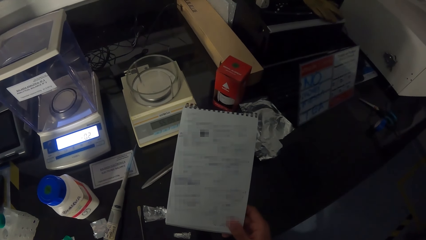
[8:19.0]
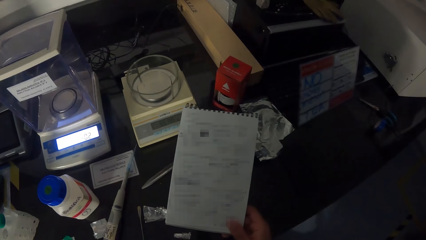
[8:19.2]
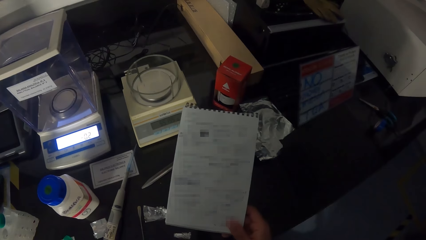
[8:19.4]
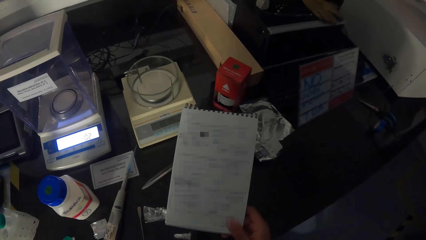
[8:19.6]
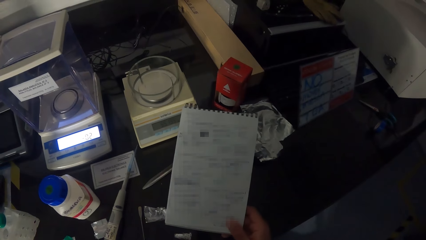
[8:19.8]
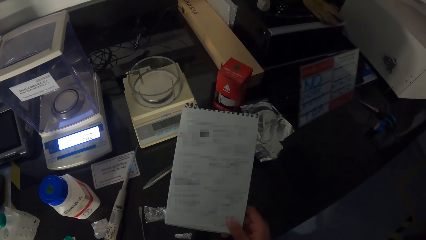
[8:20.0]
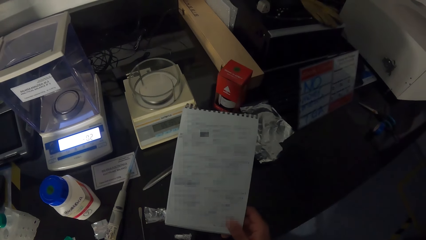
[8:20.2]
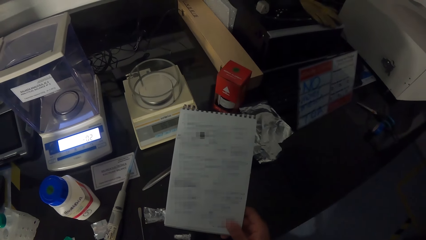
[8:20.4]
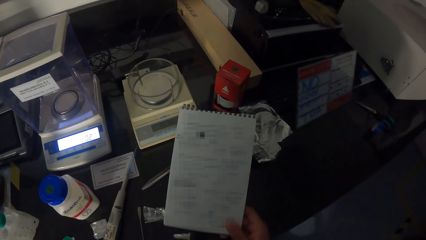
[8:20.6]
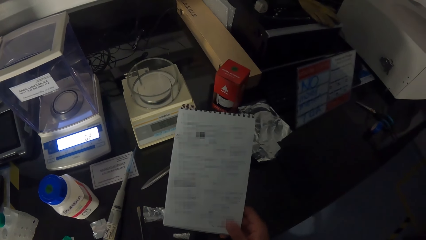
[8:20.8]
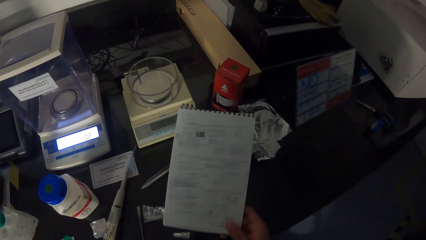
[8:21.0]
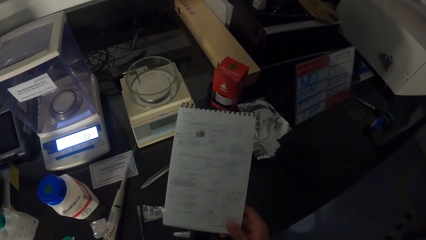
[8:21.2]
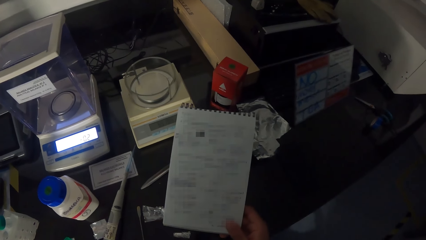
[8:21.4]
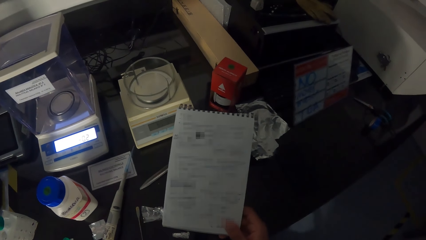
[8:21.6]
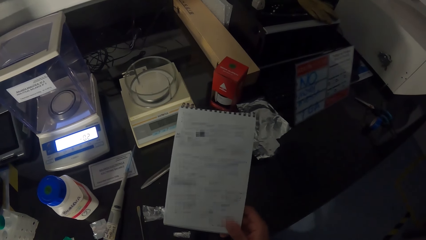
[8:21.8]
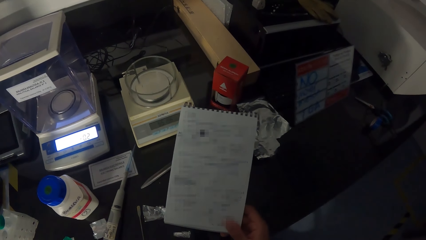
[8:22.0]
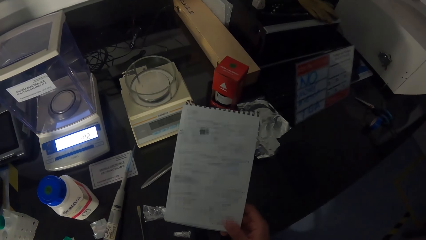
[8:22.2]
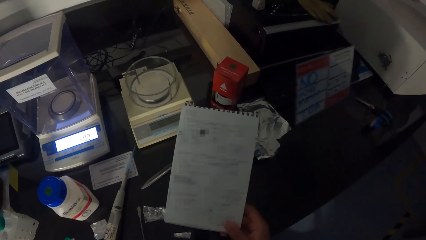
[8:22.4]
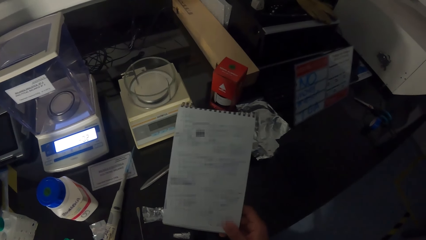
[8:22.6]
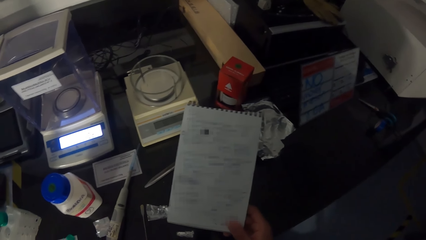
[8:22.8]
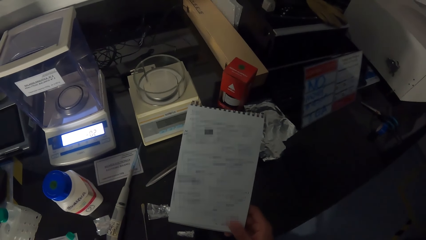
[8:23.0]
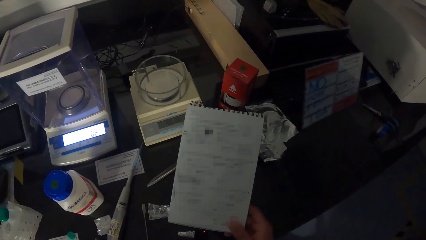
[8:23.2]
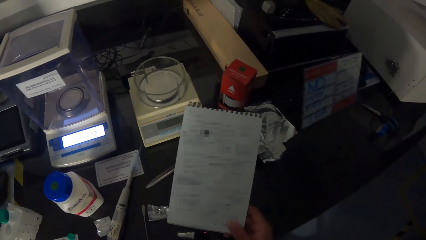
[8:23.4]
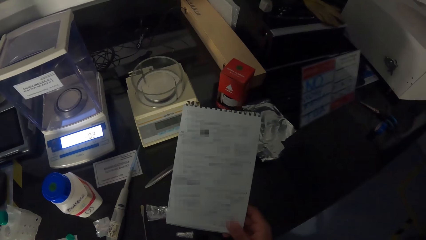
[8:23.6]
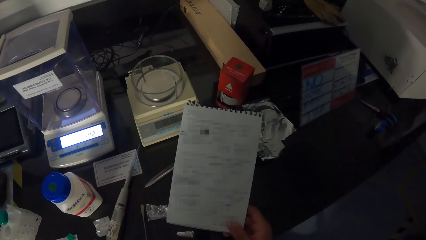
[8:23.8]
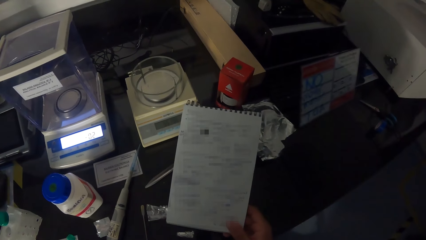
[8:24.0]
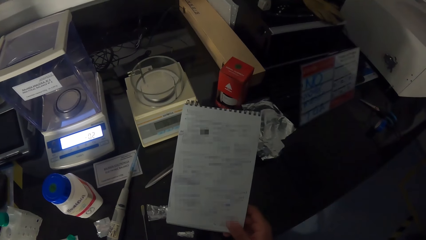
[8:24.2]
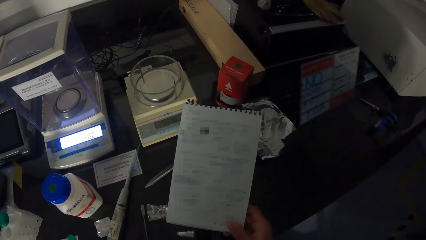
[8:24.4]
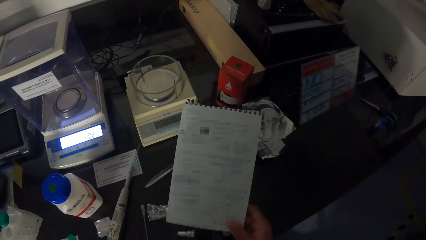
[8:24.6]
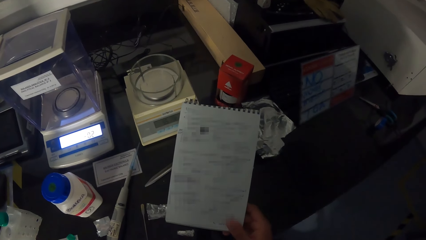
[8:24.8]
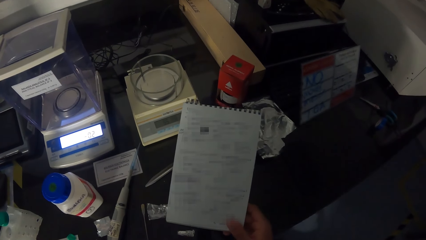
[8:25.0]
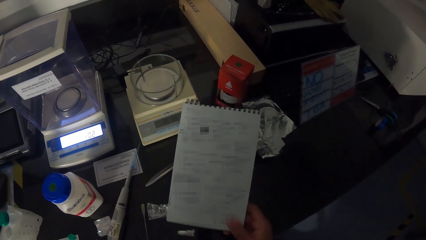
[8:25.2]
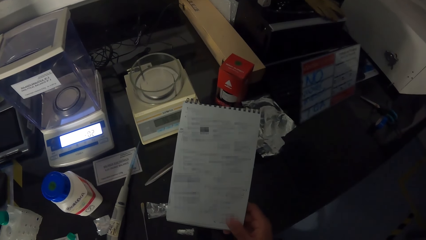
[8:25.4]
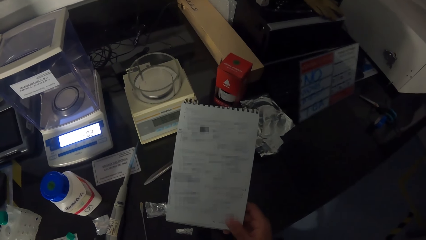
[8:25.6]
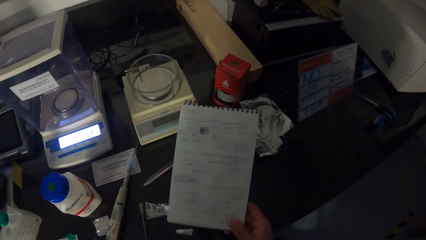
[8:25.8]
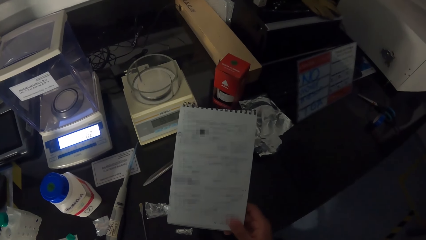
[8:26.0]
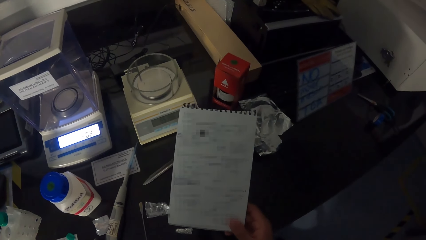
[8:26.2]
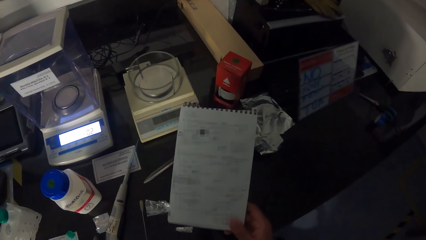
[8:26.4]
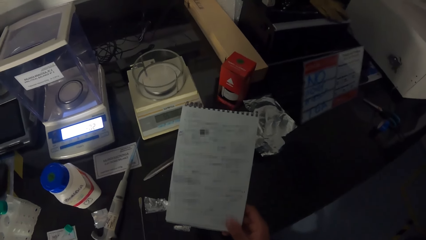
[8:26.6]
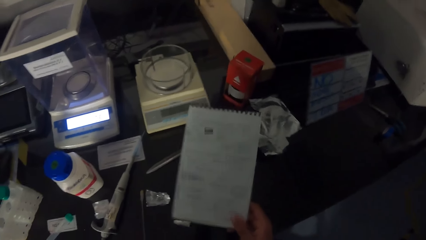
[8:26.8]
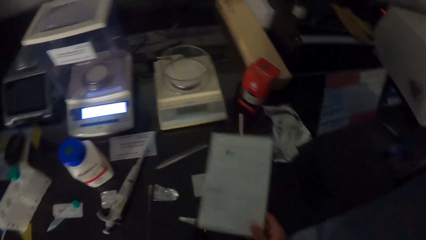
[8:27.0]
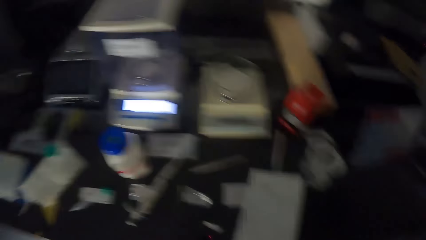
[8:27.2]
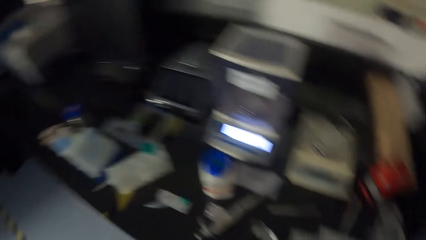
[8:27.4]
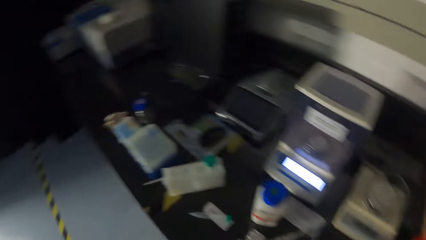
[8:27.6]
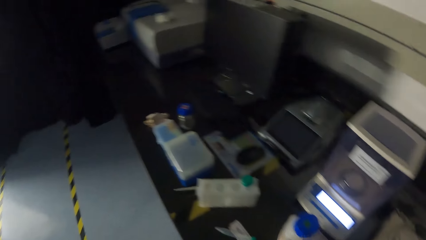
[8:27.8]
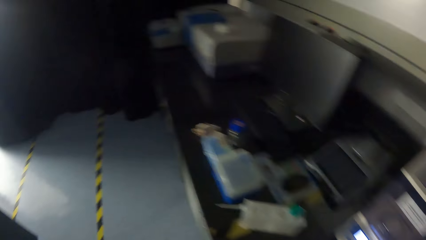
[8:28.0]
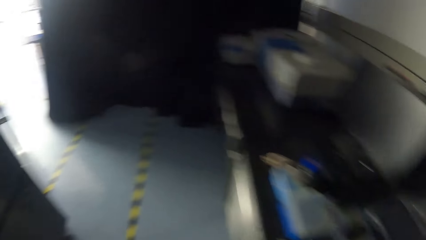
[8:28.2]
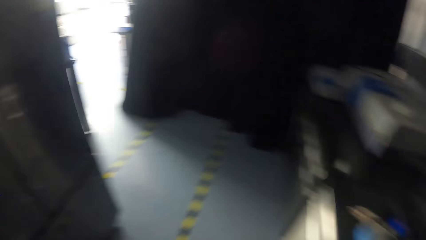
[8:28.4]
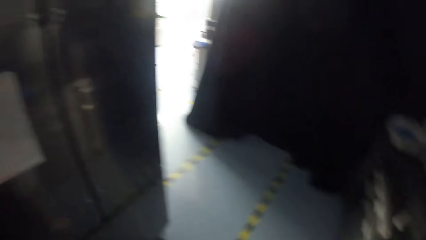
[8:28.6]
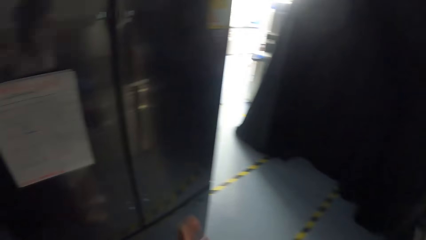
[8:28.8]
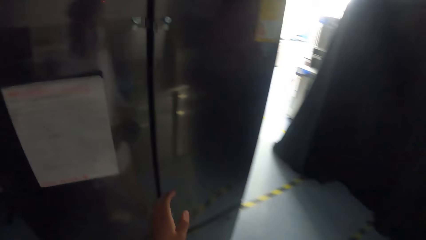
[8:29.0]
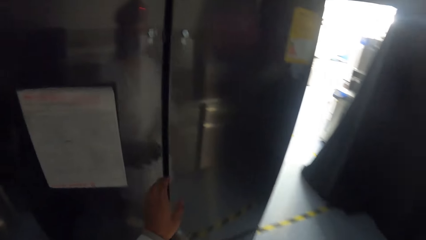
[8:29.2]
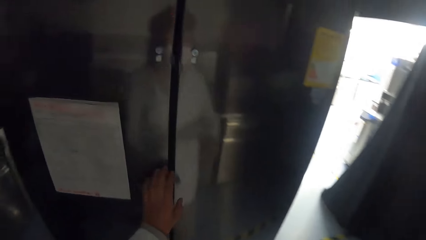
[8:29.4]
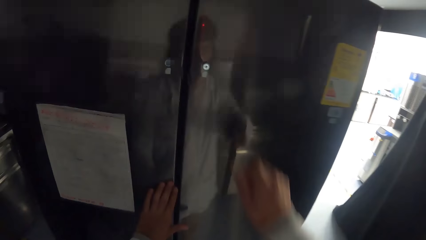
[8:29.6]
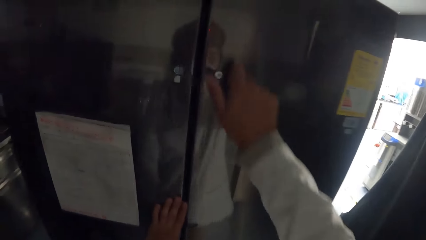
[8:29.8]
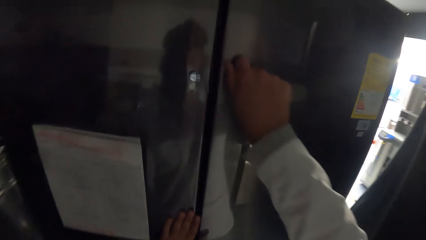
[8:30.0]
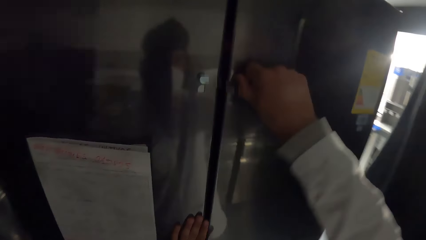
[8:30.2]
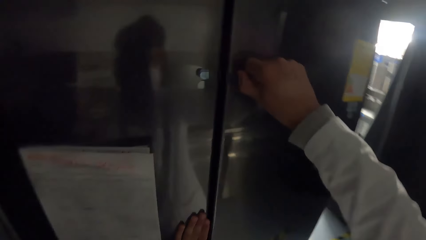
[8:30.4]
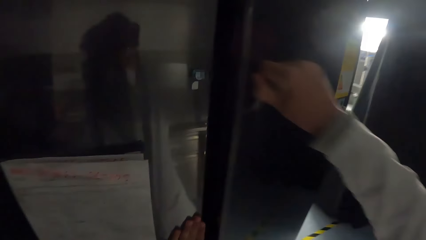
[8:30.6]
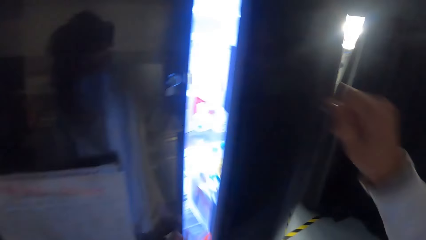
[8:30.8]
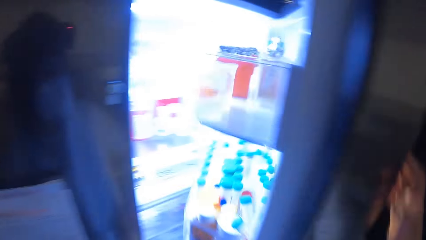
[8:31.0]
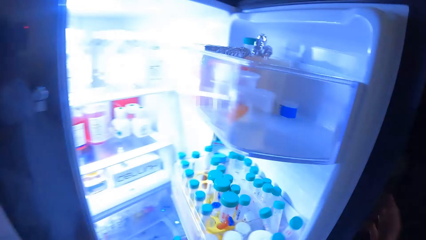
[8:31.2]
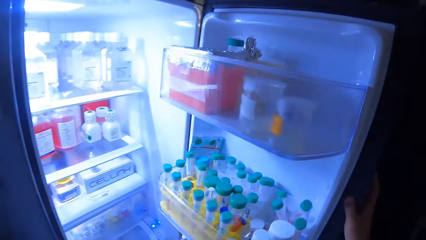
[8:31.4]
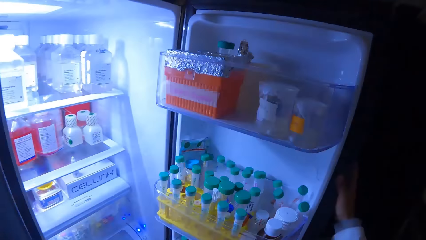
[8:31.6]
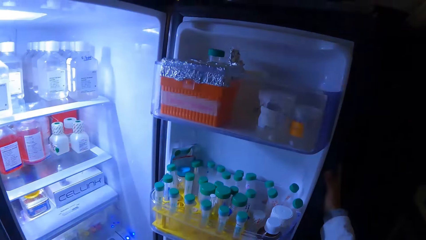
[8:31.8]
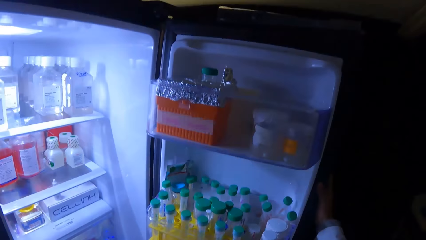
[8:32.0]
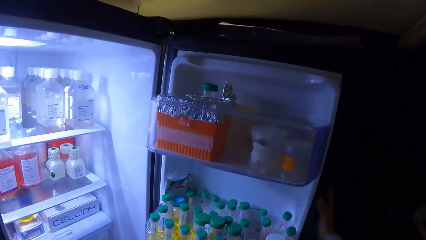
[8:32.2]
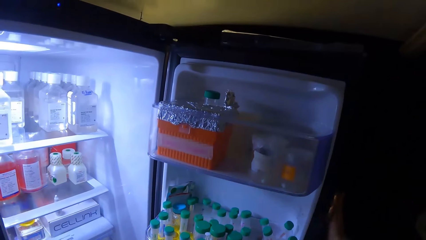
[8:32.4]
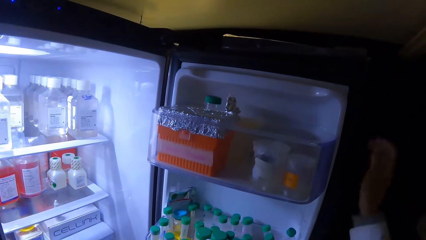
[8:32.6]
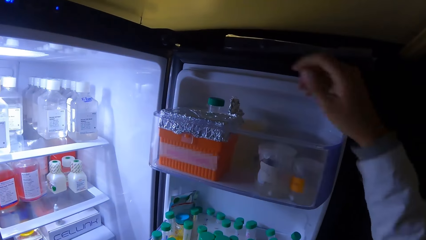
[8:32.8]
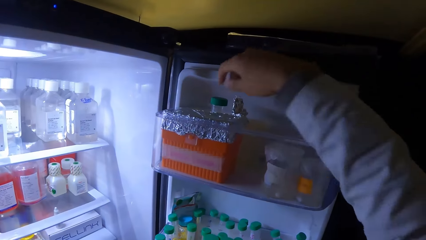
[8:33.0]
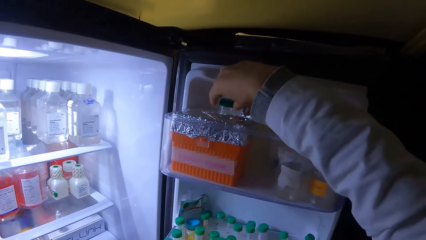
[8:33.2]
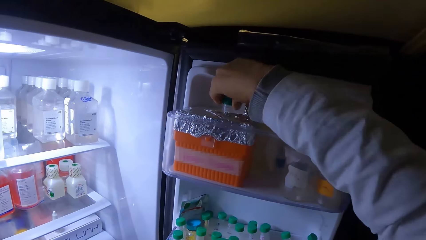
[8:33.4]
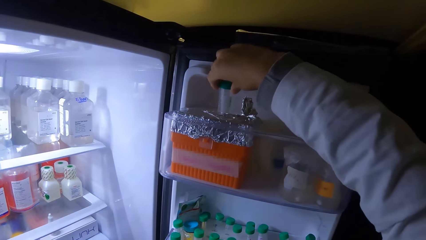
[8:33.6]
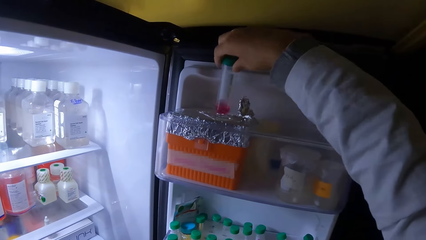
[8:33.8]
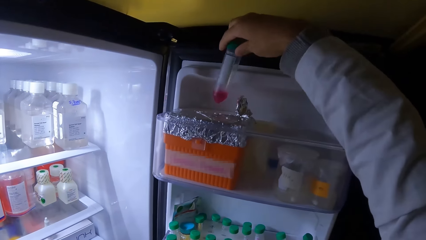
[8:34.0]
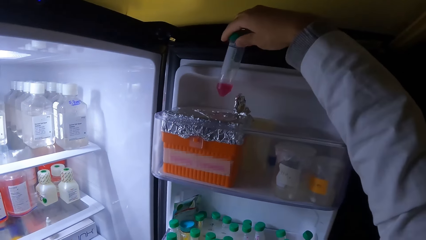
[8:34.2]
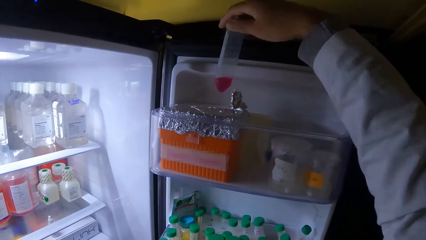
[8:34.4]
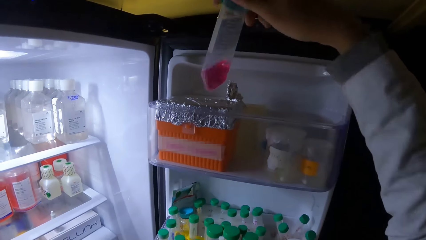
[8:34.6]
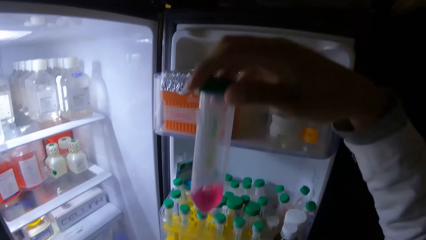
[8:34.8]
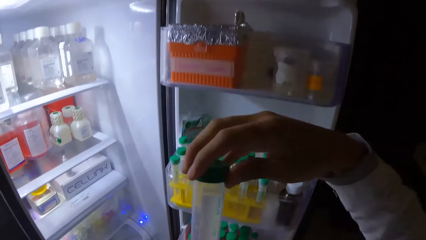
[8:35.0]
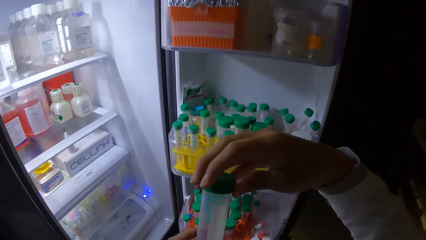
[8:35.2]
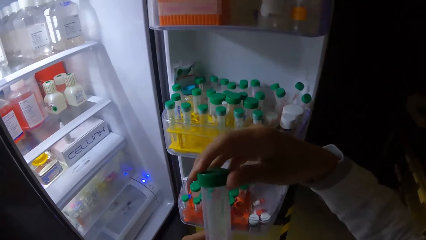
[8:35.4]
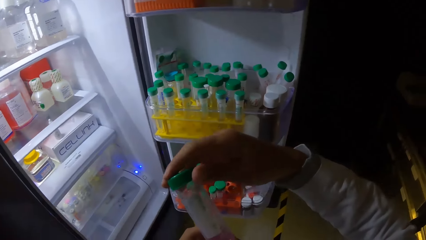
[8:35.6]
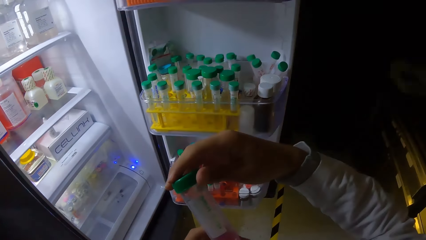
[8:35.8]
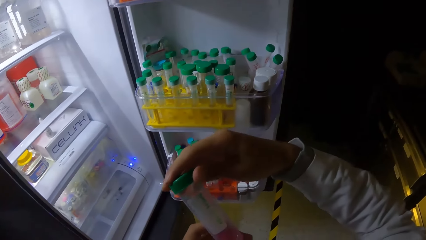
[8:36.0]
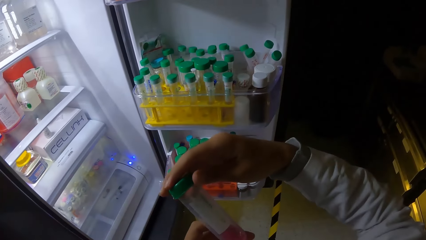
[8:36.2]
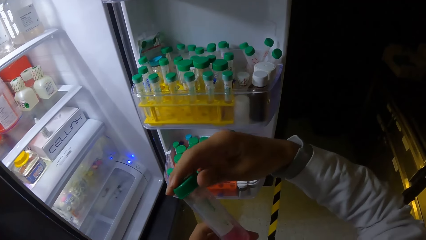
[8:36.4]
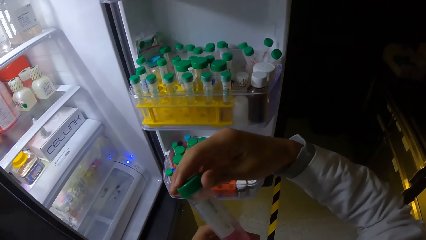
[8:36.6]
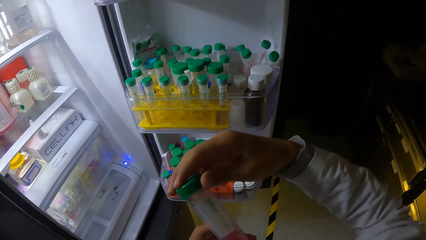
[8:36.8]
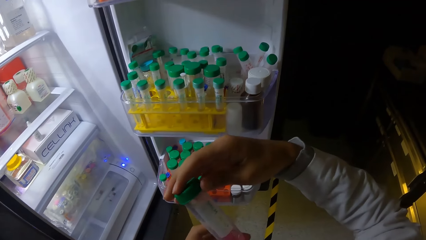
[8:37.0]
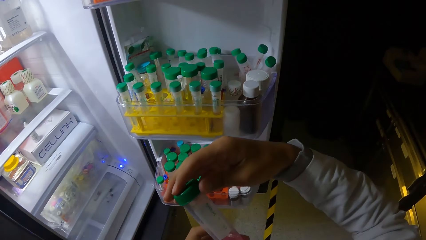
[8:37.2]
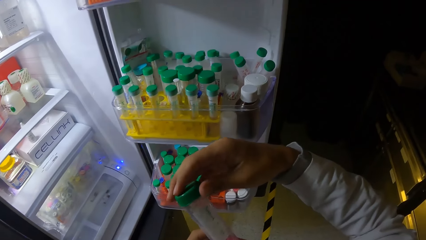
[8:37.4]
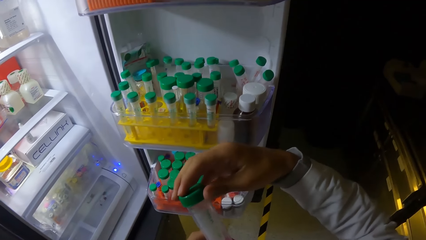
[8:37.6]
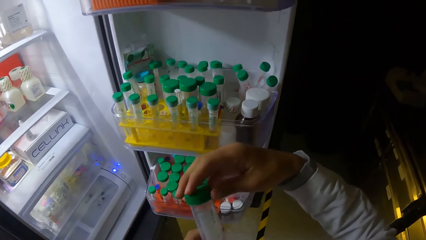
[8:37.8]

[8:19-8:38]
The camera wearer puts down the notebook. He touches a fridge with his left hand. He opens the fridge with his right hand. He grabs a test tube from the fridge with his right hand. He holds the test tube with both hands. He checks the tube content.
